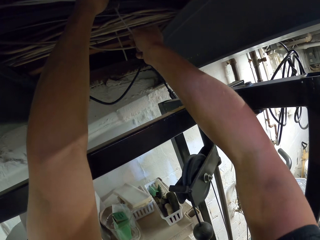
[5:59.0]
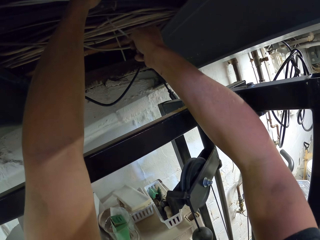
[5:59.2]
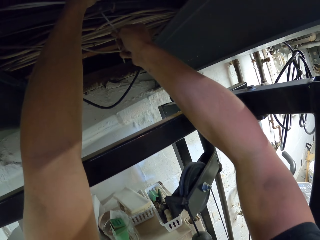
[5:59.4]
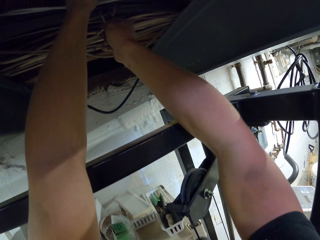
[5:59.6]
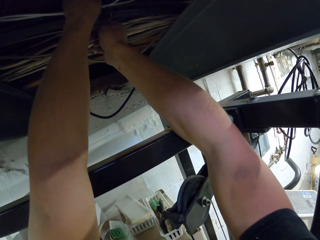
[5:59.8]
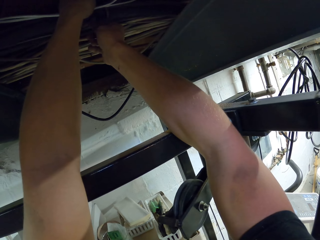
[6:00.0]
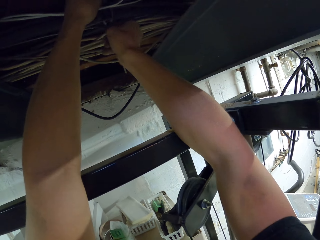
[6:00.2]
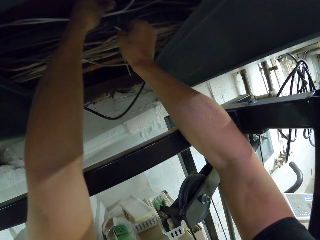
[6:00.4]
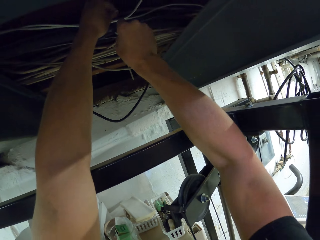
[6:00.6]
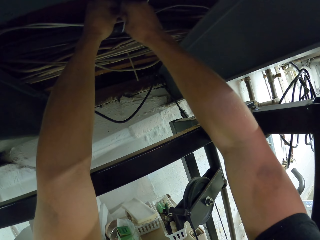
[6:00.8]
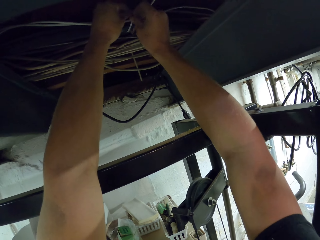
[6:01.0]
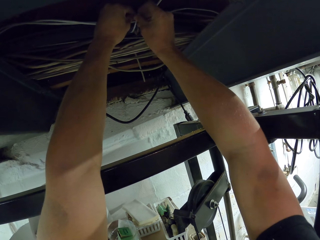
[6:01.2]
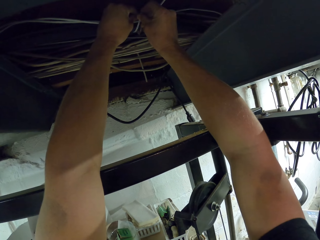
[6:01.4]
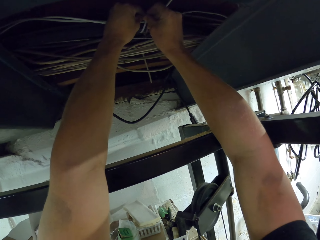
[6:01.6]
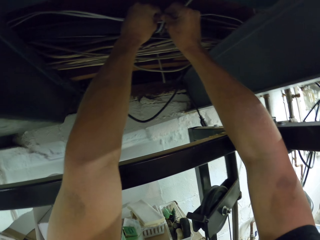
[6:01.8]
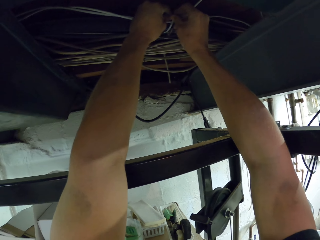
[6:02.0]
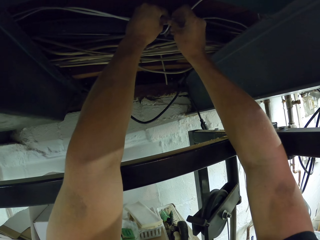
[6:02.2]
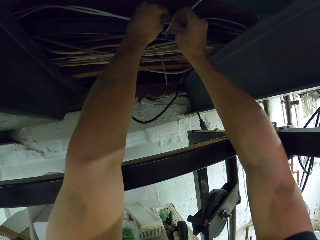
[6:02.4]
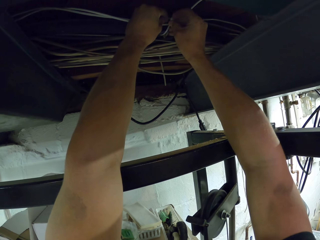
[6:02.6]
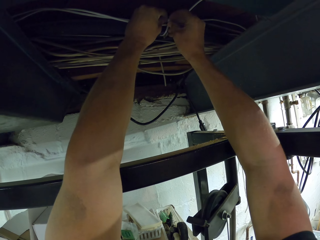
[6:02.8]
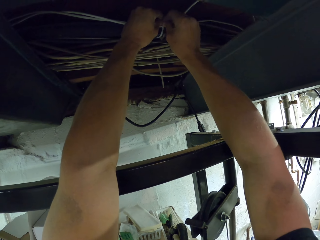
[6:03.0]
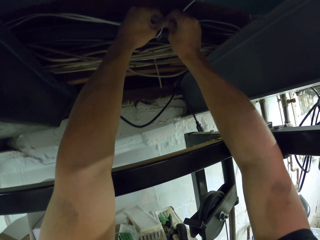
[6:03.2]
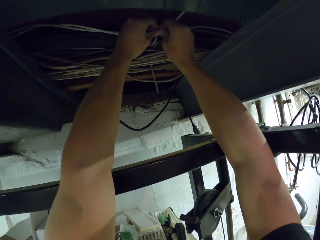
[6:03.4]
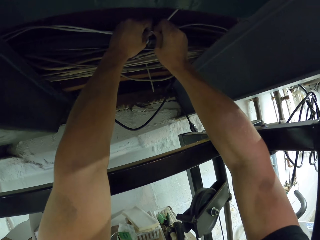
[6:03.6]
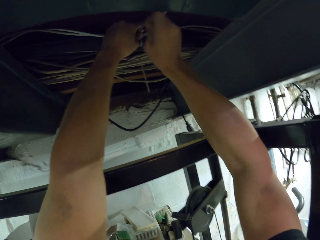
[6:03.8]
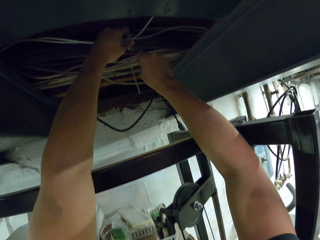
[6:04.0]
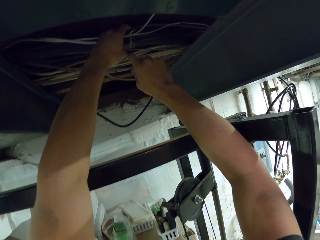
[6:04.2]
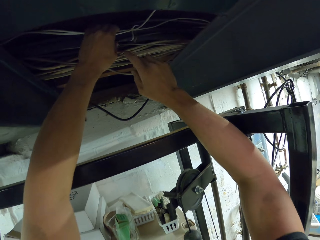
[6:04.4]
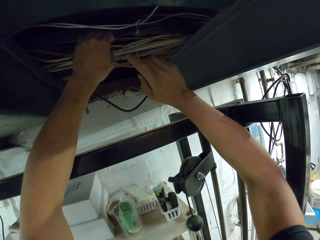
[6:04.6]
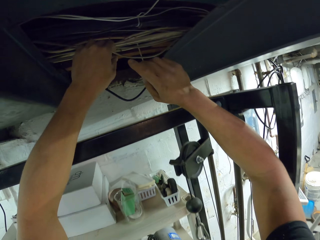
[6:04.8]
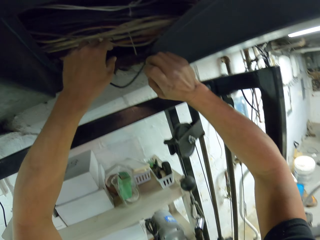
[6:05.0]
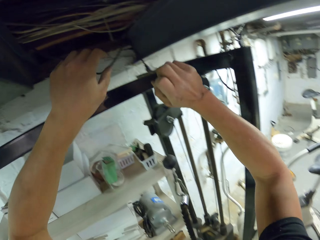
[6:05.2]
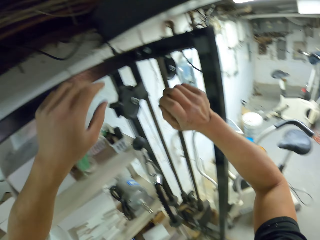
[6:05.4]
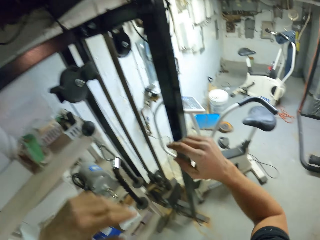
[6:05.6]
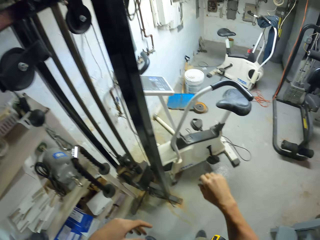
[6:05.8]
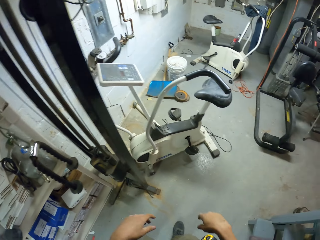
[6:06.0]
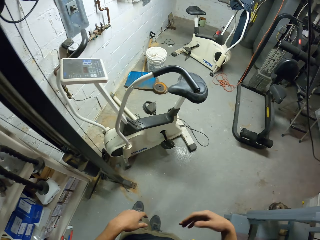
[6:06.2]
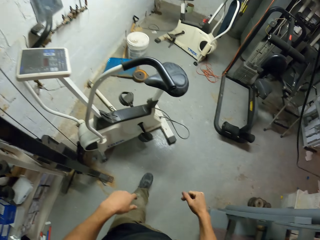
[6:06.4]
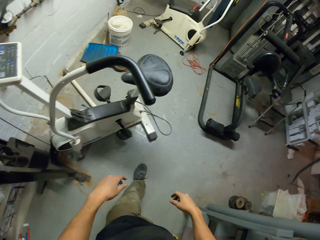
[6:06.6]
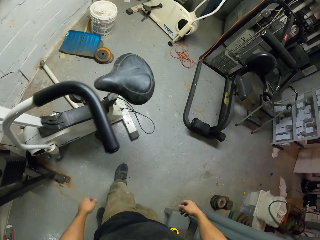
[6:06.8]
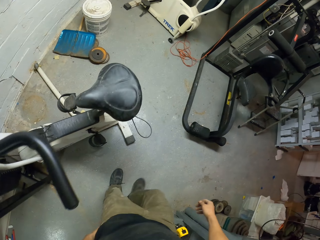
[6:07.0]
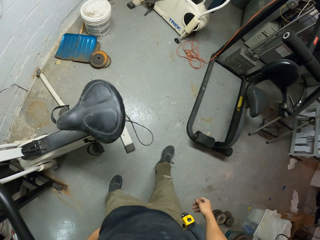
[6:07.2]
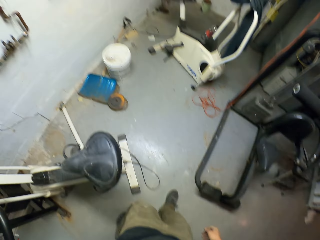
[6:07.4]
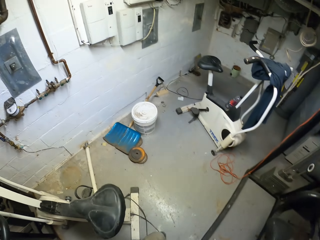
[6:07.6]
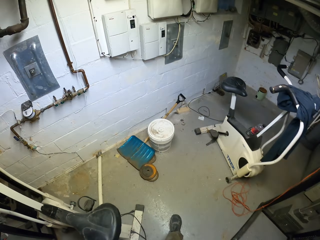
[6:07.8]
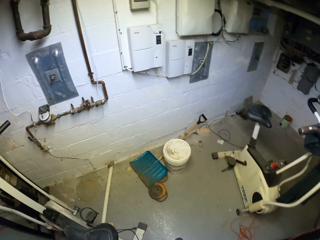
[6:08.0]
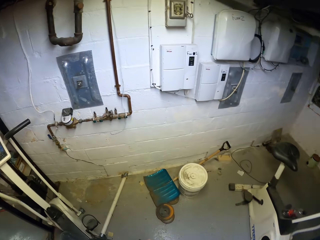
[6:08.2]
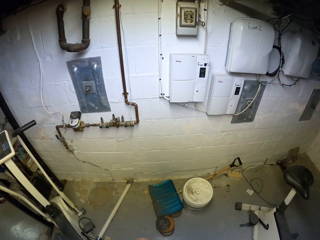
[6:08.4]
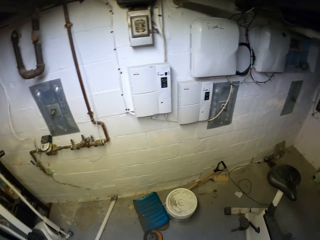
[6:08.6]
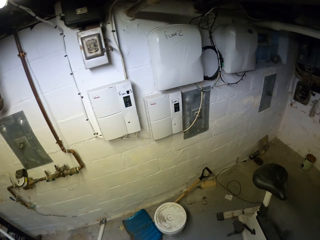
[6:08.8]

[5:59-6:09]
The camera wearer ties cables together with a zip tie on the right hand. They release the cables and drop the arms. They move hands. They walk in the room.

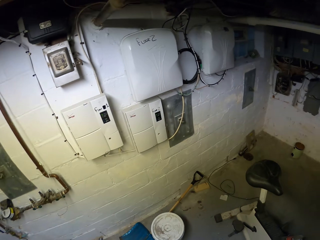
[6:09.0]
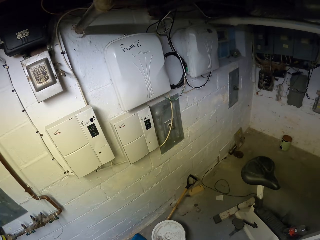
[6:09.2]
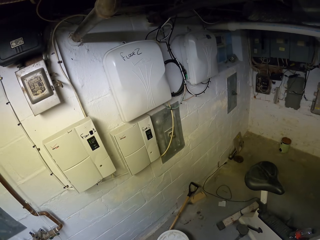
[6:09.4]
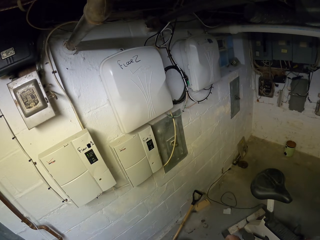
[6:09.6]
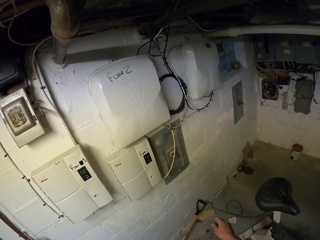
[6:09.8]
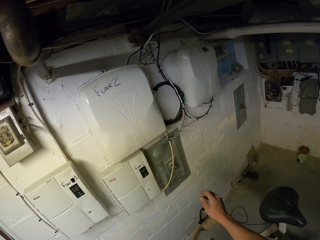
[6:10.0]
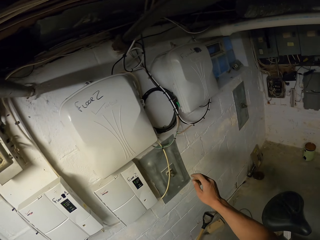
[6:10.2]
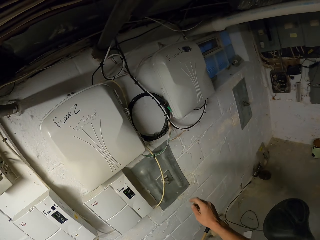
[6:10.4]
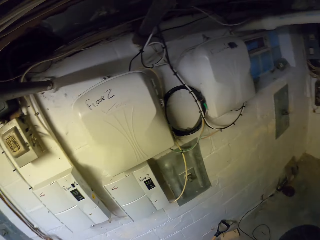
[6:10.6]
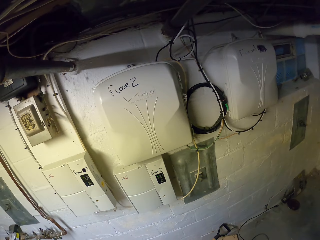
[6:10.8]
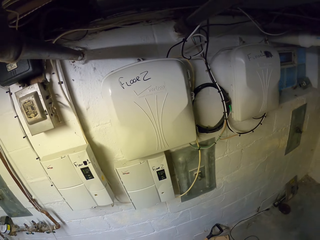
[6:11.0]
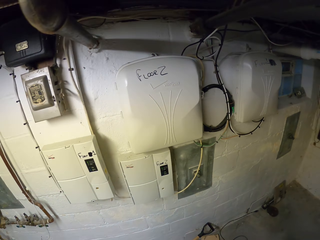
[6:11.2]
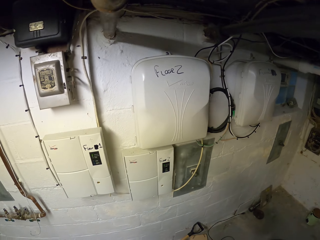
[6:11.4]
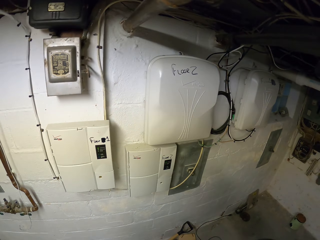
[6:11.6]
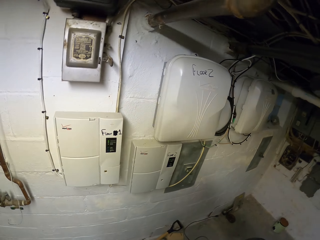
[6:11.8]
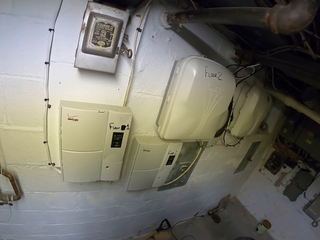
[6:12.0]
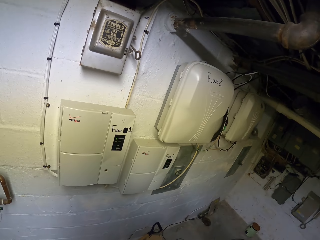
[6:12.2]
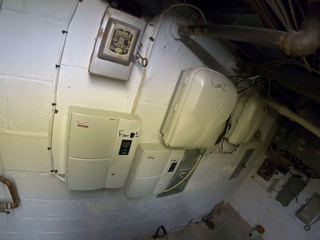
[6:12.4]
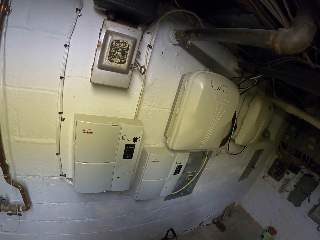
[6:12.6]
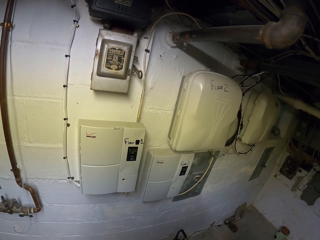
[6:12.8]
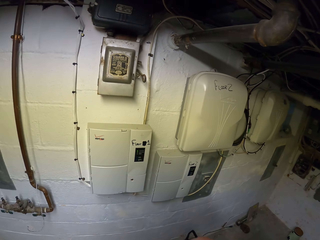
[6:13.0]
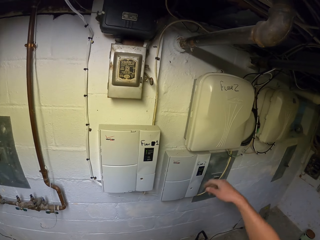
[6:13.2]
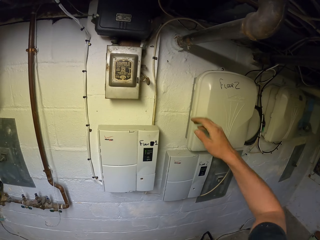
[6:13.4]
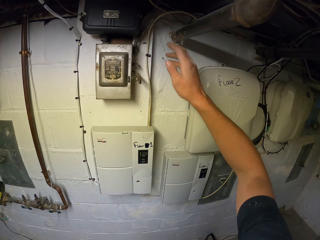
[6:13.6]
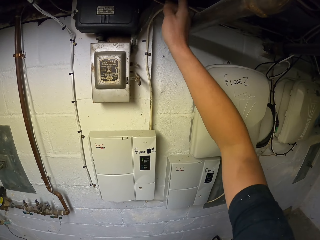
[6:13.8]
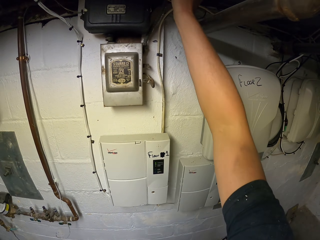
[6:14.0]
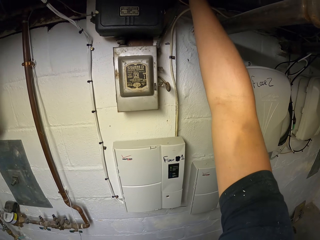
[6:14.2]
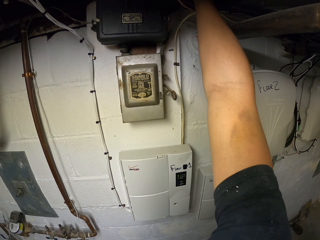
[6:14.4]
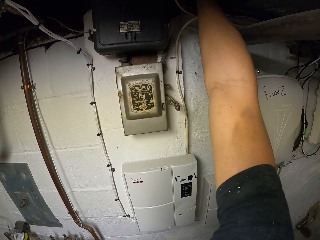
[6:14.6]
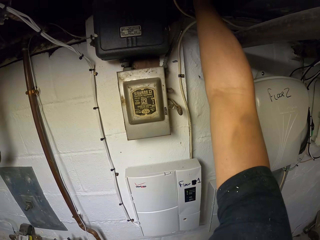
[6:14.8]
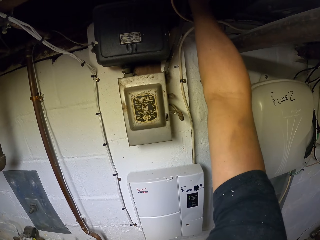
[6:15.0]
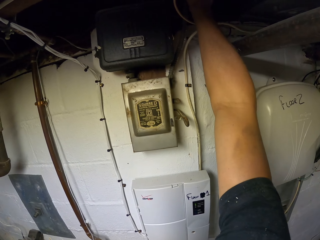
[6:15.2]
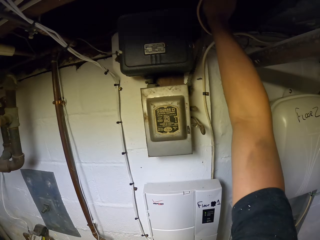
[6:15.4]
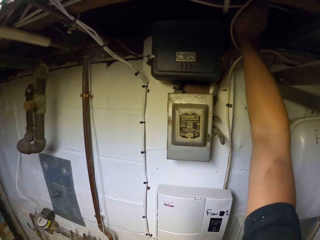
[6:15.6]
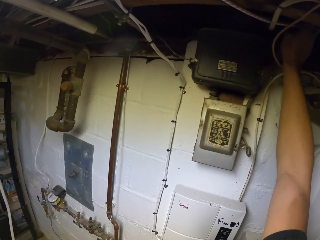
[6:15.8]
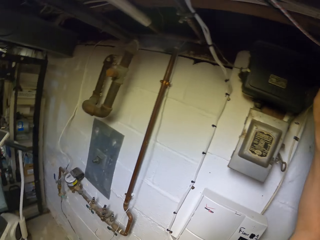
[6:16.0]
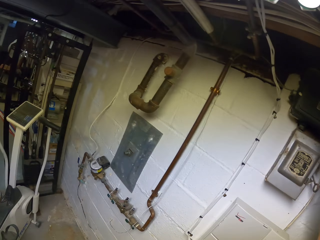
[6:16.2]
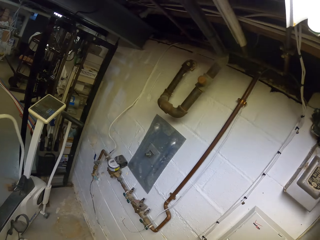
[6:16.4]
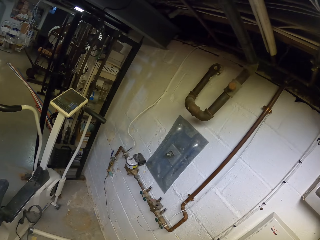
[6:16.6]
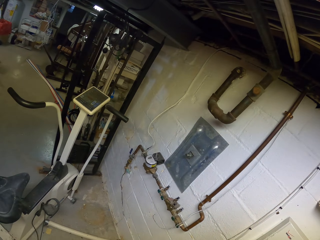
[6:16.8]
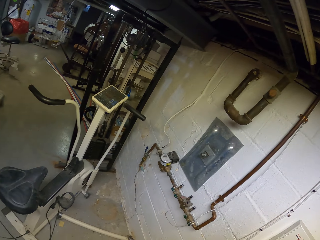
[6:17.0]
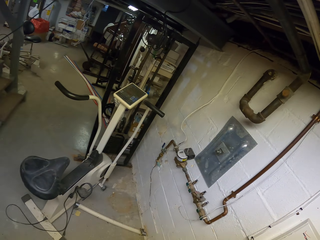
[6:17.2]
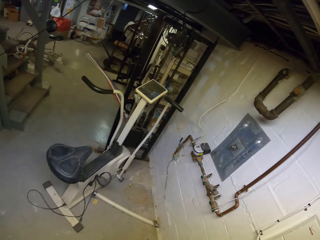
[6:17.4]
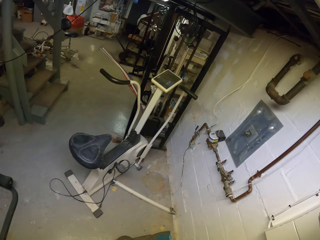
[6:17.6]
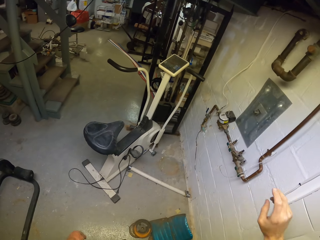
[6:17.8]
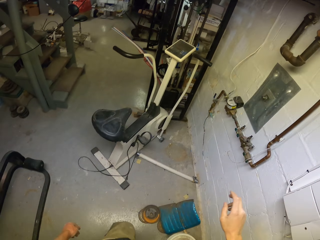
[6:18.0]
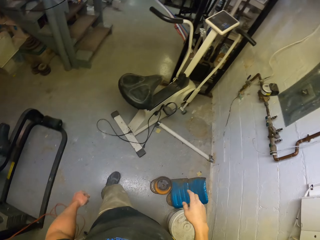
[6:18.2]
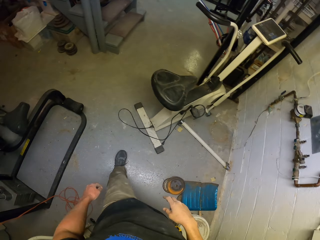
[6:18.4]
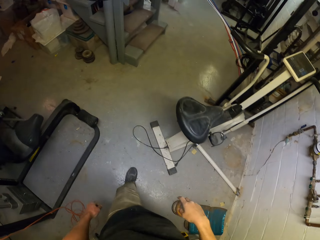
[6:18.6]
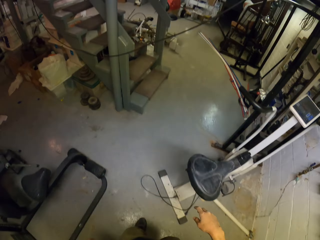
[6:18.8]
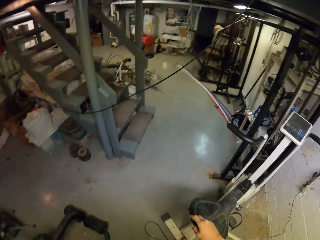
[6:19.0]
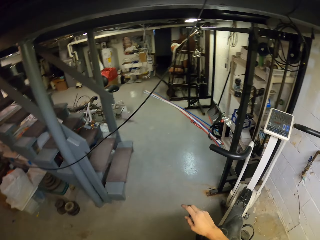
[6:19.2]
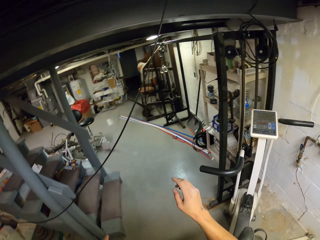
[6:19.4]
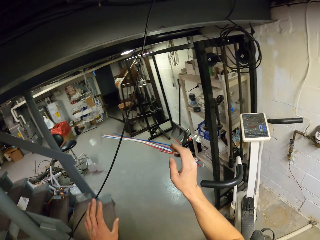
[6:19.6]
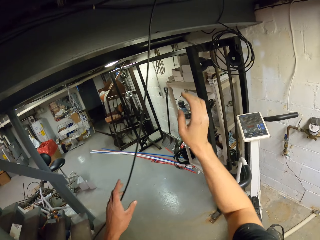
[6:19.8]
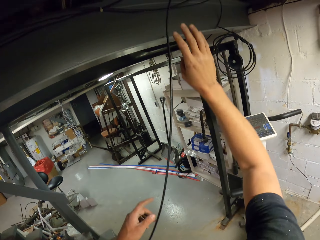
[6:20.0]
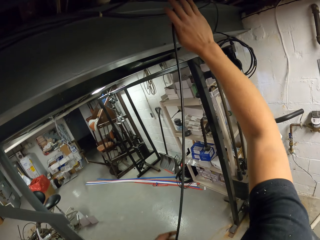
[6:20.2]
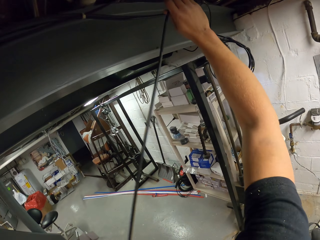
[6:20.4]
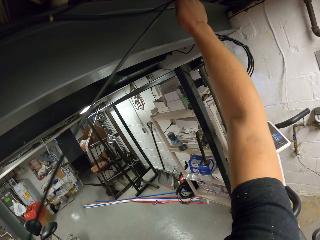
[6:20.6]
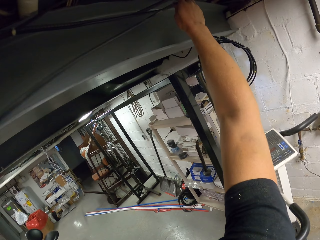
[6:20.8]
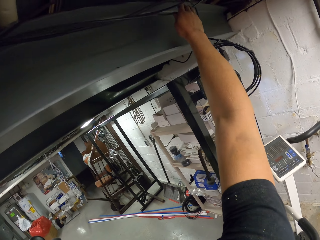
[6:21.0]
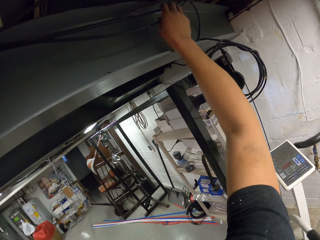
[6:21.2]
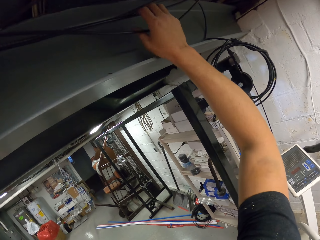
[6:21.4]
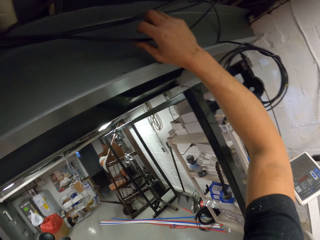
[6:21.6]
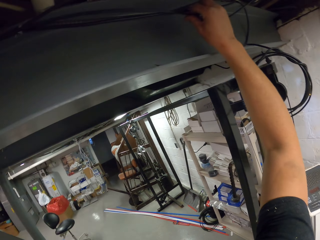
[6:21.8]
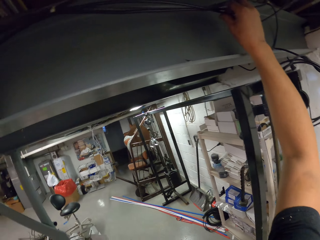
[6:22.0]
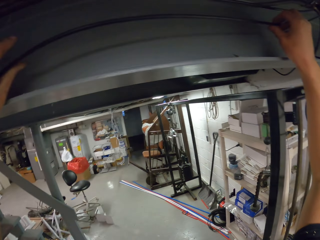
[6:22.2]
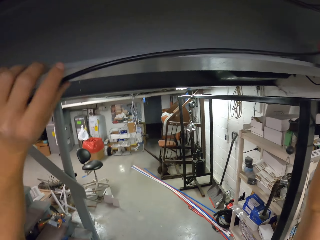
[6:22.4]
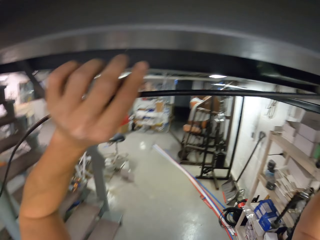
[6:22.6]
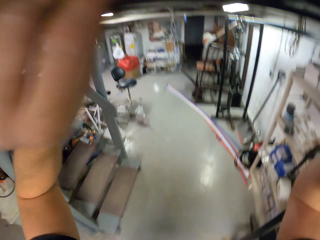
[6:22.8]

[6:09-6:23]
The camera wearer swings the right hand. They look around the room. They do something. They raise a hand. They hold something. They move a wire with the right hand. They look around the room. They walk in the room. They hold a cable. They organize the cable with both hands.
